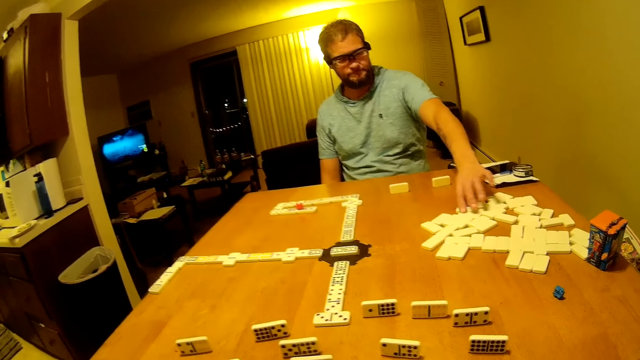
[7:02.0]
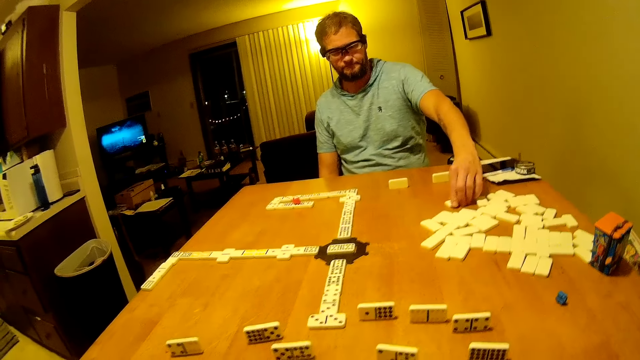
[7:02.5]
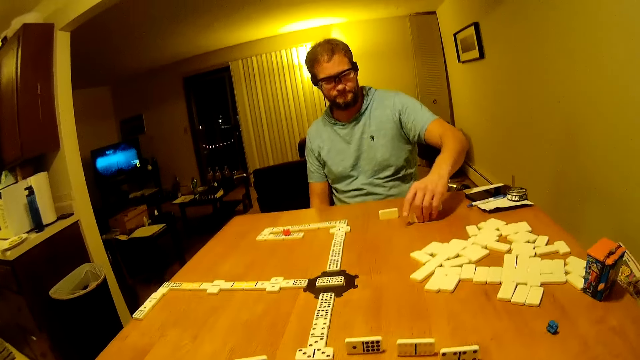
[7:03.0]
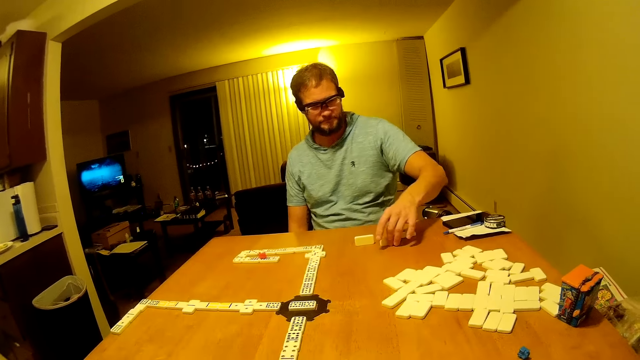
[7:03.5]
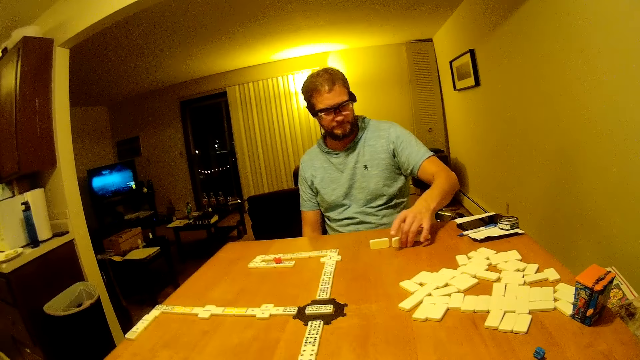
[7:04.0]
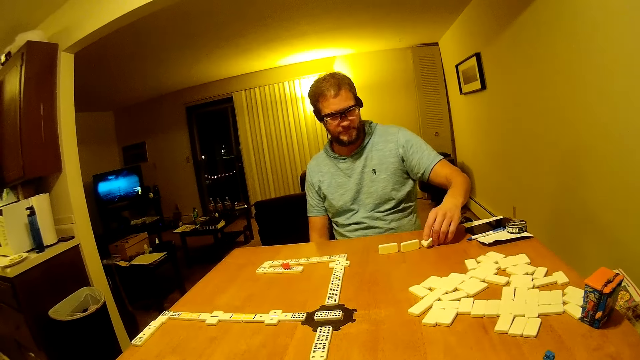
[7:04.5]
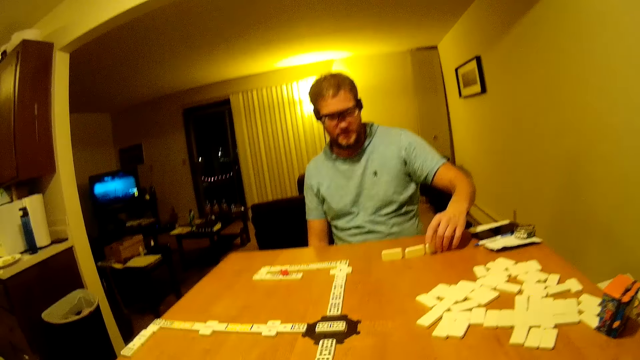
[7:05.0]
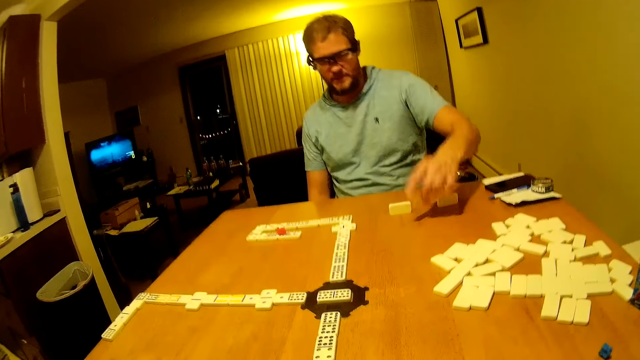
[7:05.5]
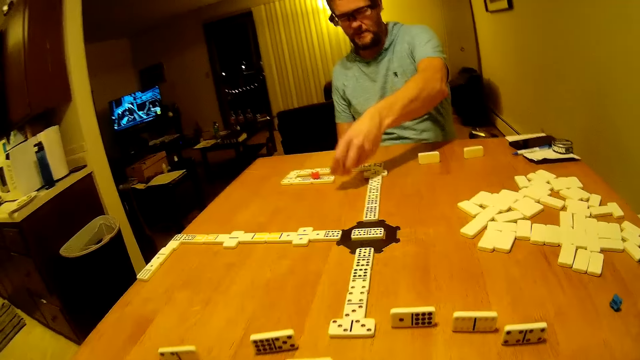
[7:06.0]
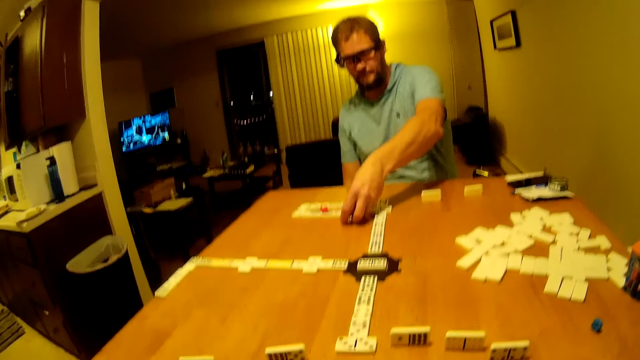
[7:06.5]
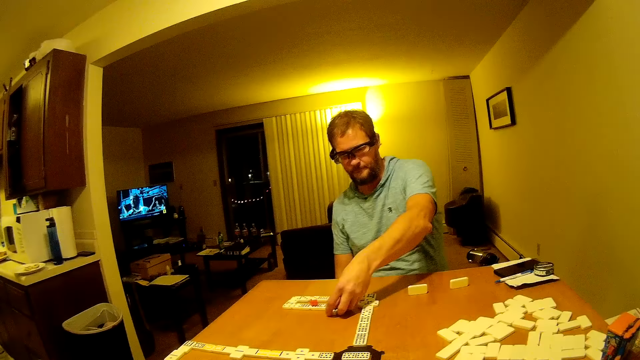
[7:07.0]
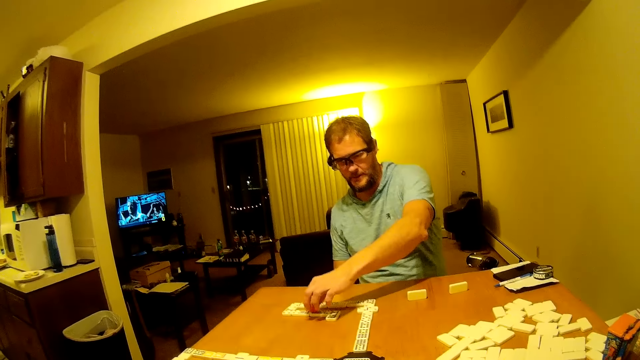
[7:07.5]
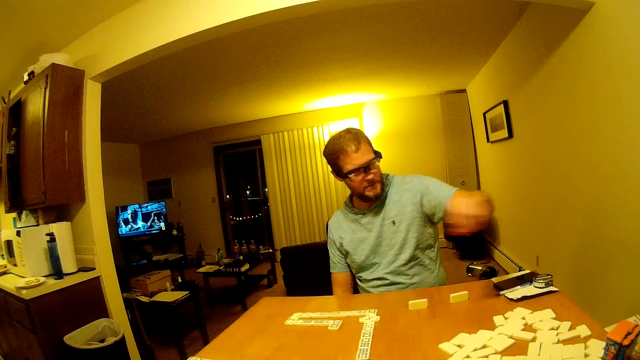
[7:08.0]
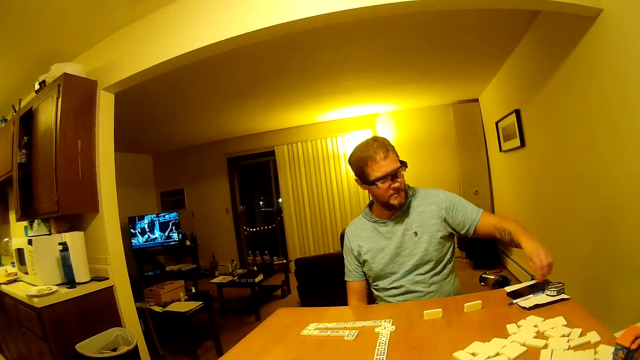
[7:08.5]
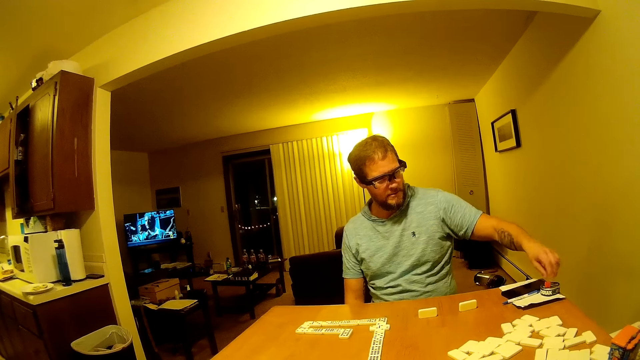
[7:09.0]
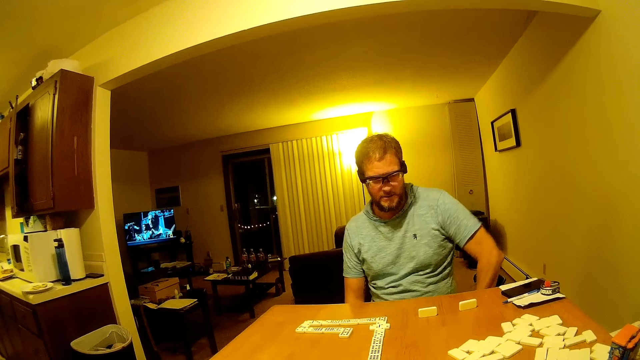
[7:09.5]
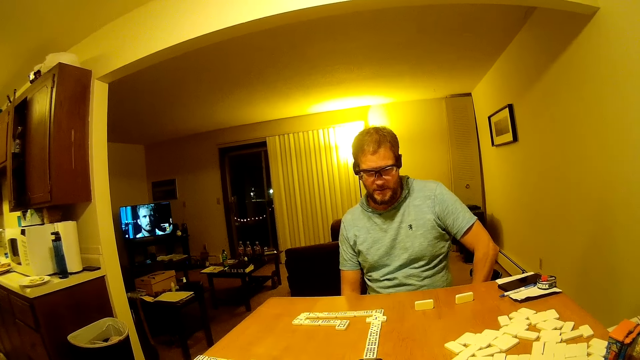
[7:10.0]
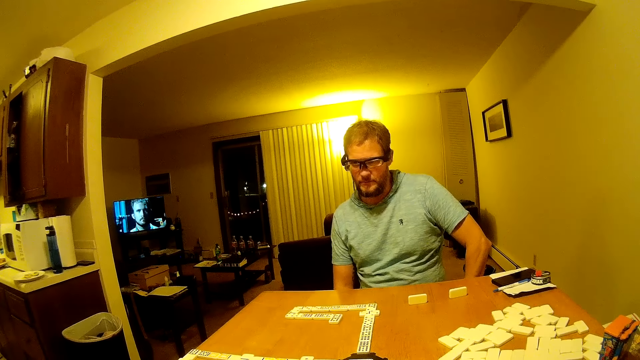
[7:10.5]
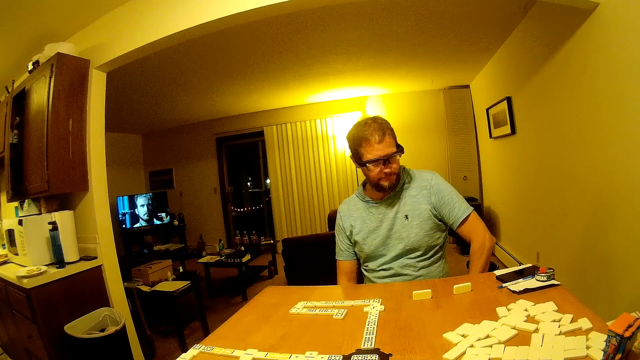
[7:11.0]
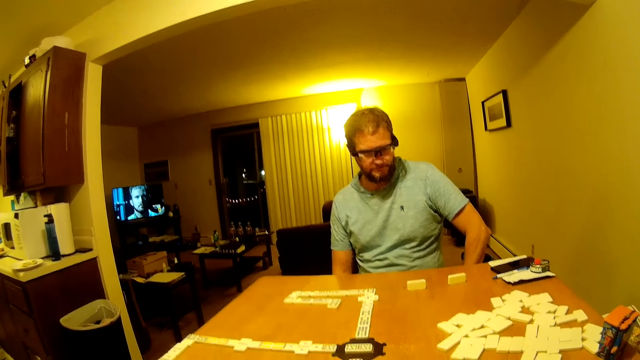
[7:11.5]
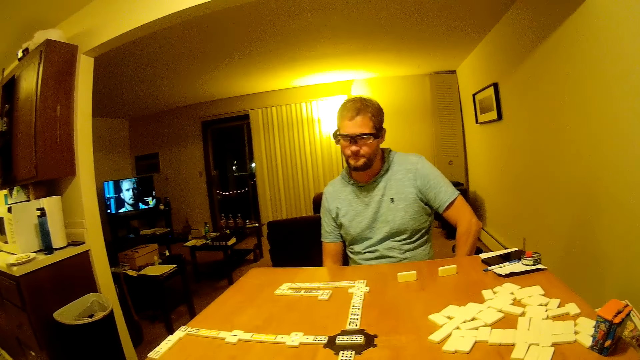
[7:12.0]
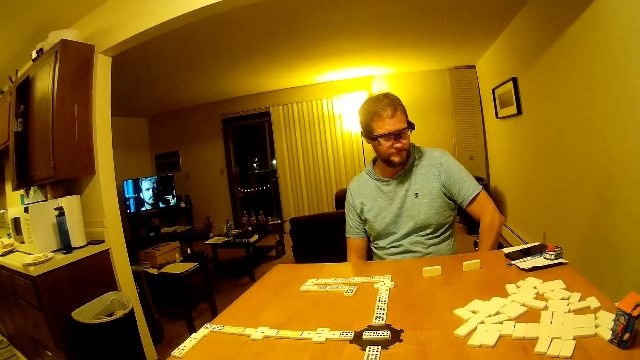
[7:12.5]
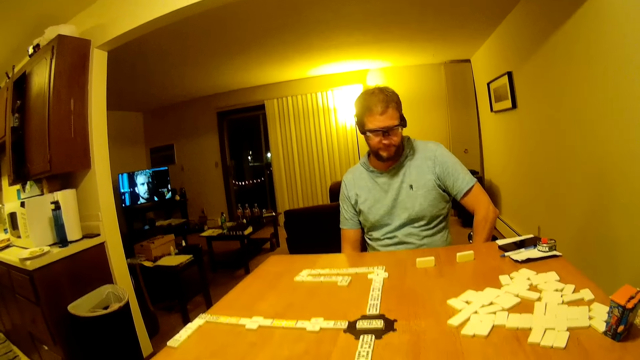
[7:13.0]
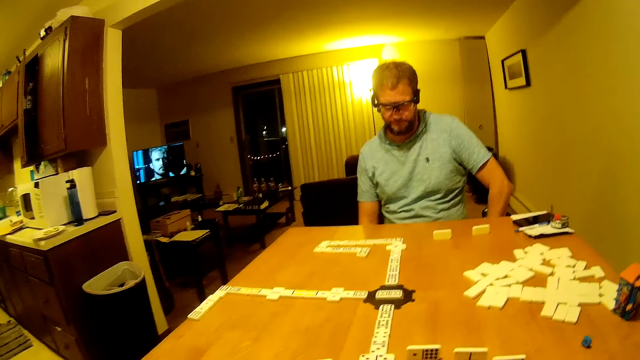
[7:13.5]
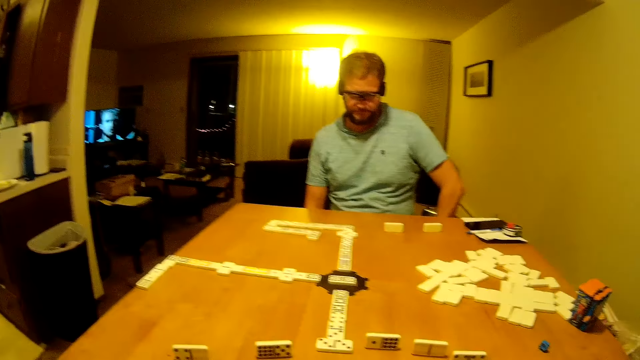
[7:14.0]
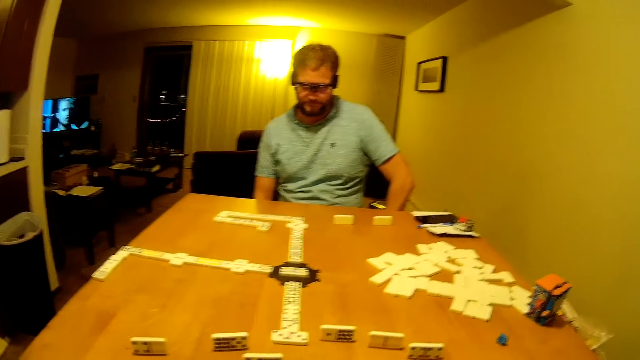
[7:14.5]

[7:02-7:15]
A man moves a domino piece on the table, picks the domino from the table, and arranges domino pieces on the table. He picks a domino piece and places the domino on the line of the dominoes. He picks a domino piece from the table and places the domino piece on a box. He looks around.

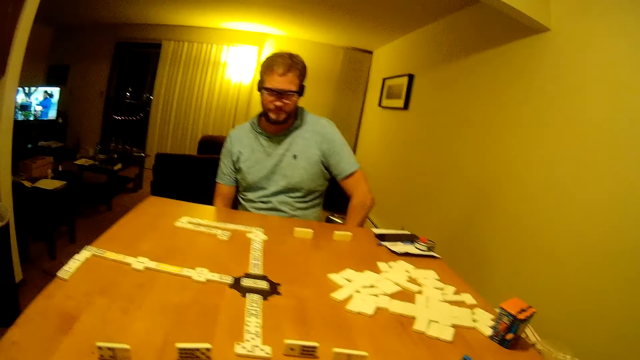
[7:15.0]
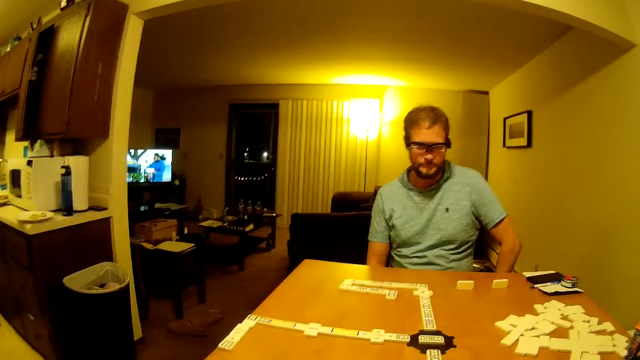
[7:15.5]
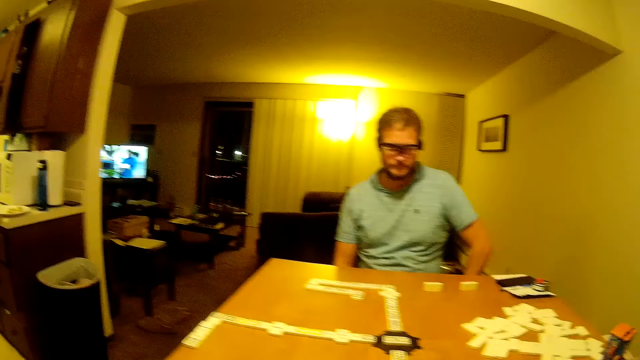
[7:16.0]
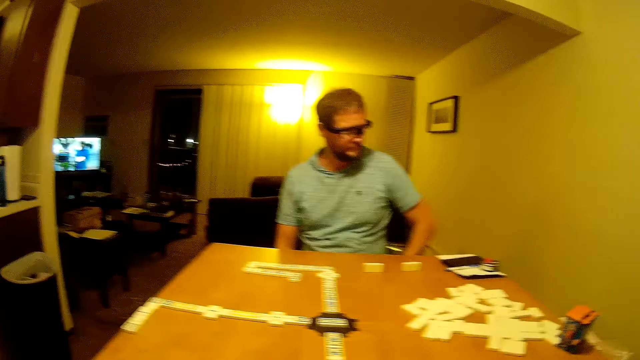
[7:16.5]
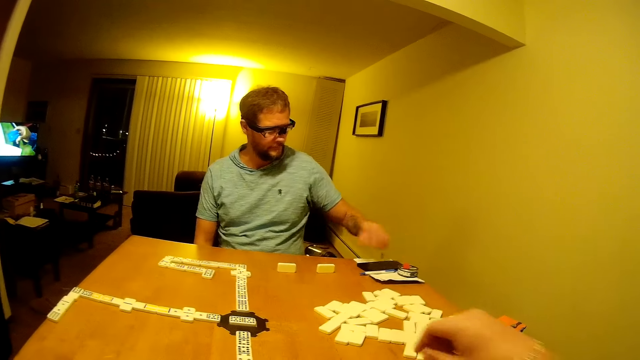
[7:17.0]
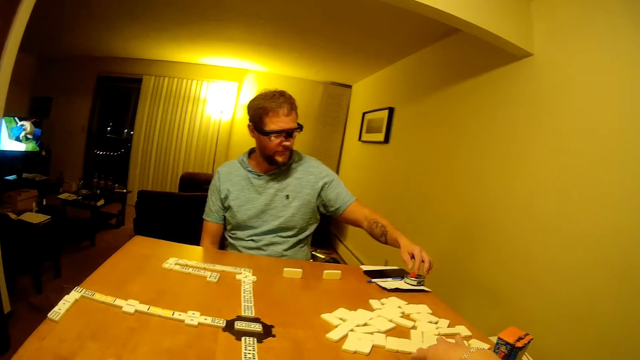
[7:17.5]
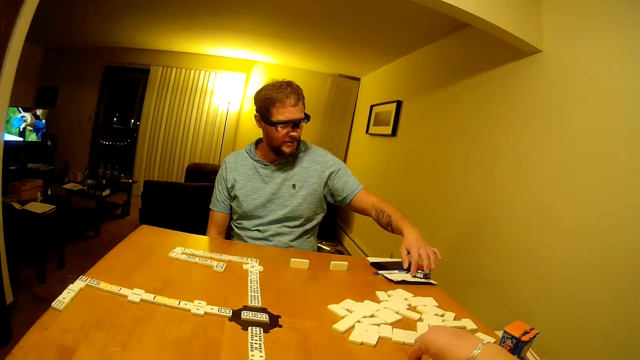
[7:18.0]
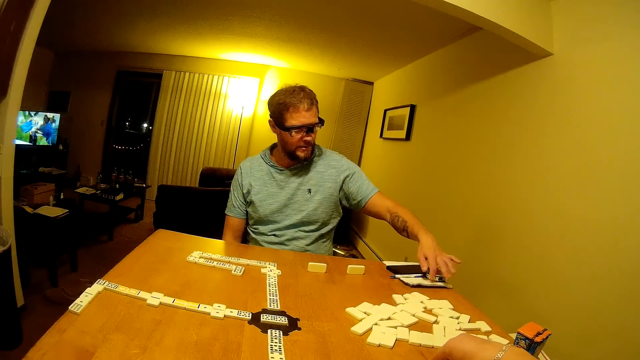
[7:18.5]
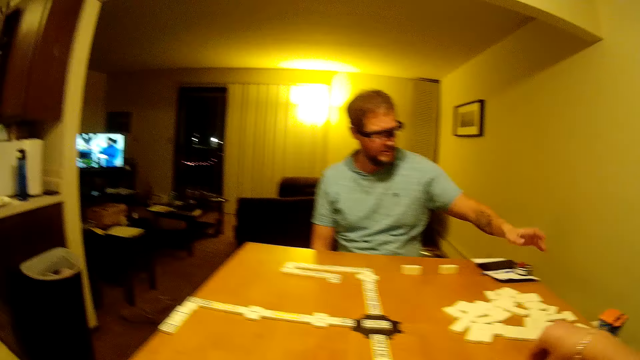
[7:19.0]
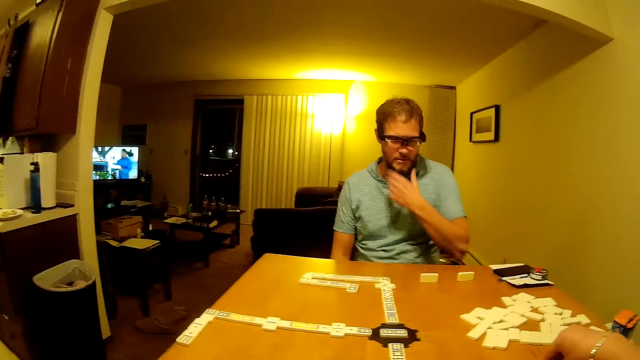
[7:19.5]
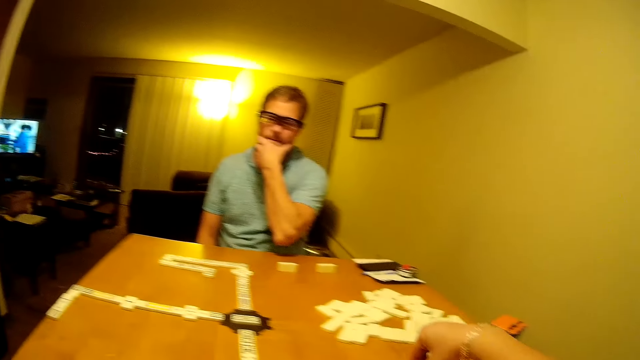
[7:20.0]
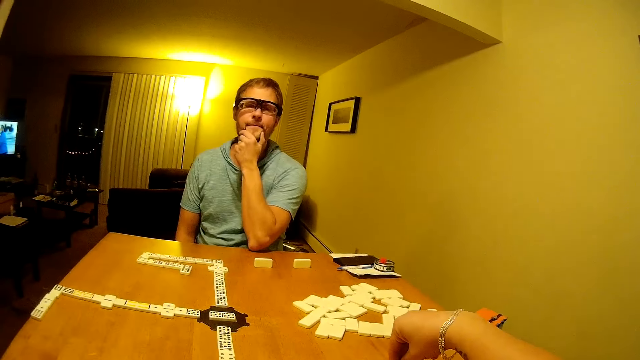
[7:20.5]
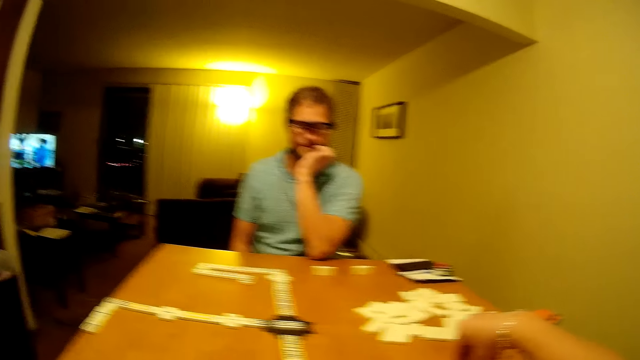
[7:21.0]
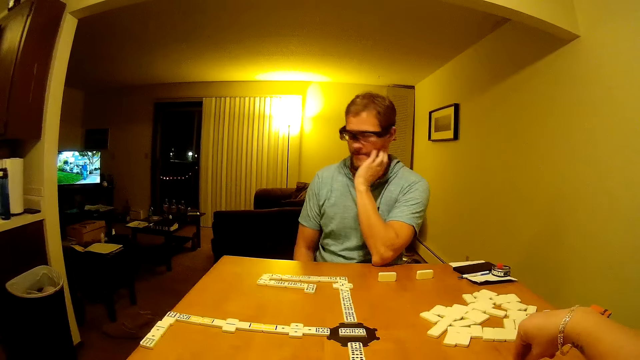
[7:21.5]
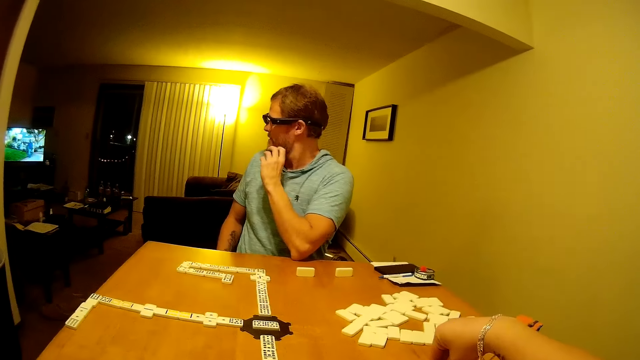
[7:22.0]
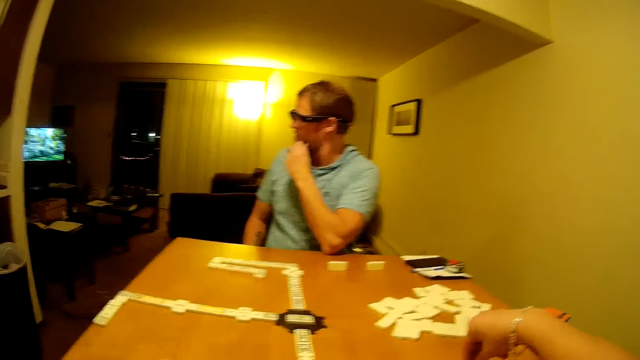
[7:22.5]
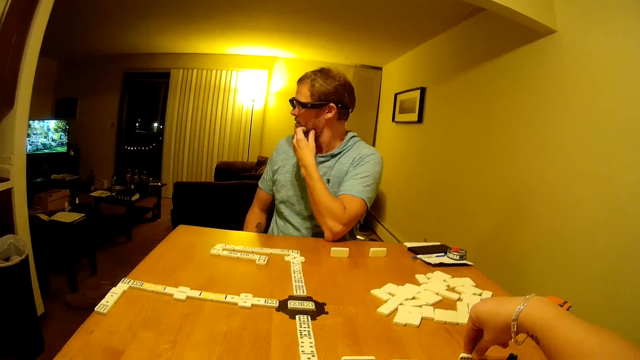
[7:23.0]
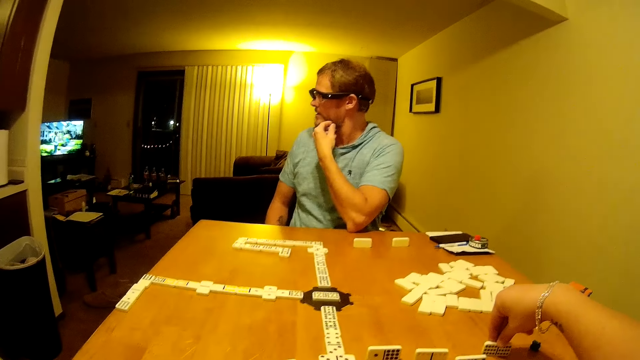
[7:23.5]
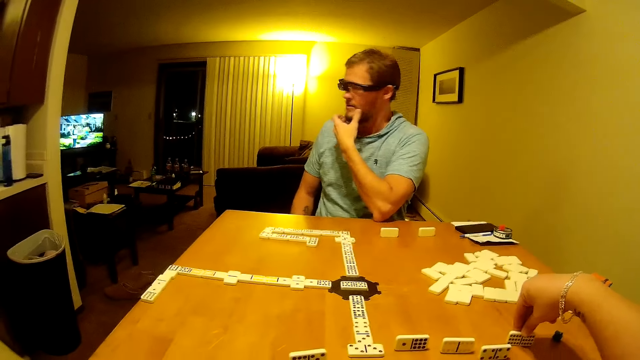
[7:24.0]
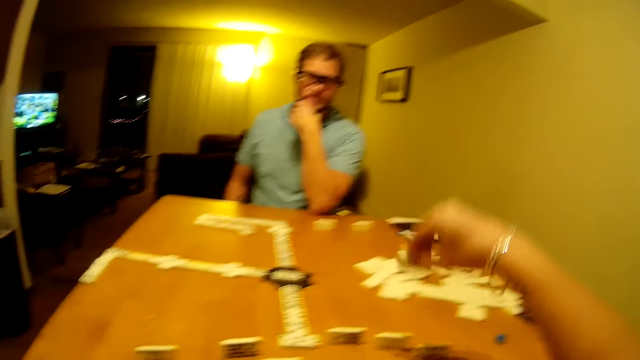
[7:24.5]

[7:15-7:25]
The camera wearer picks a domino piece. A man moves the domino piece, touches things on the table, wipes the paper, scratches the beards, touches his face, and looks around. The camera wearer speaks and picks the domino from the table.
